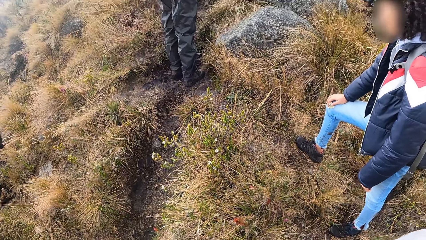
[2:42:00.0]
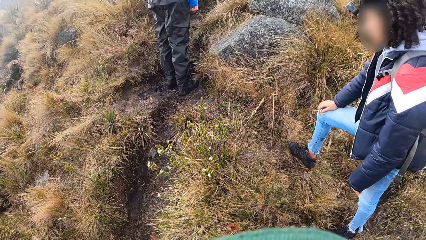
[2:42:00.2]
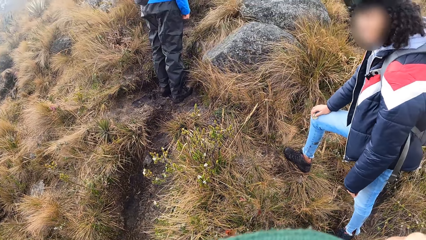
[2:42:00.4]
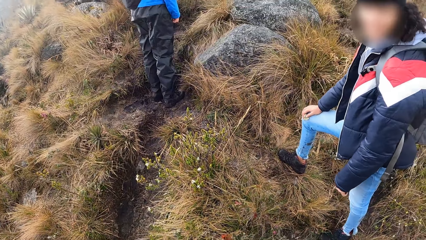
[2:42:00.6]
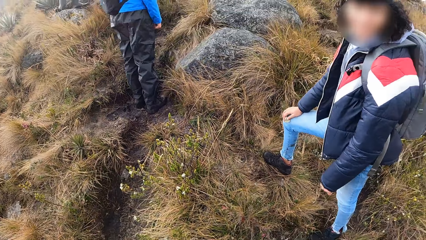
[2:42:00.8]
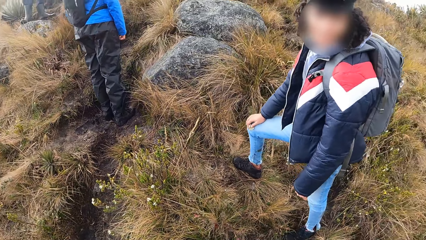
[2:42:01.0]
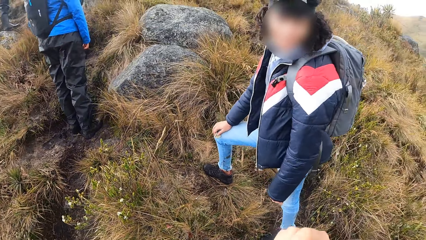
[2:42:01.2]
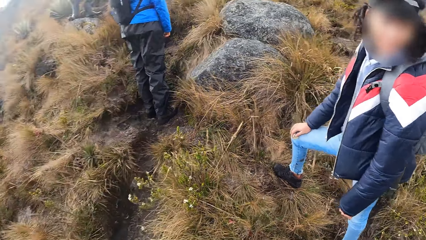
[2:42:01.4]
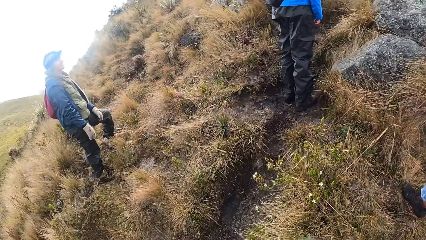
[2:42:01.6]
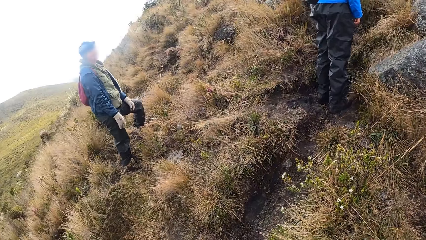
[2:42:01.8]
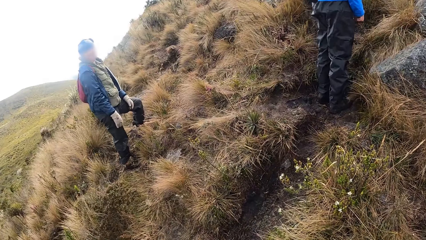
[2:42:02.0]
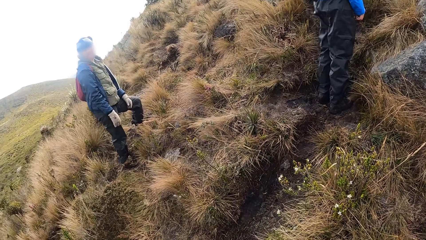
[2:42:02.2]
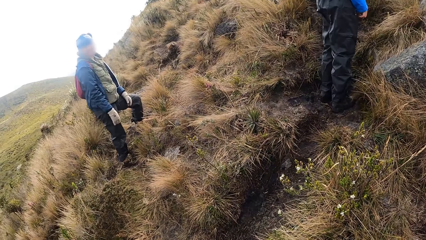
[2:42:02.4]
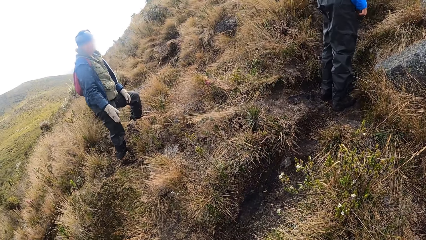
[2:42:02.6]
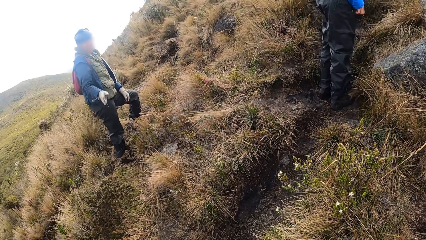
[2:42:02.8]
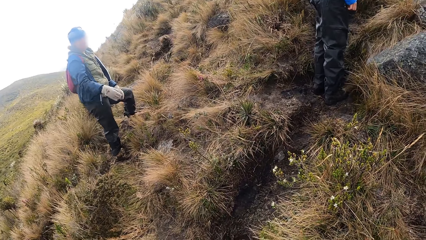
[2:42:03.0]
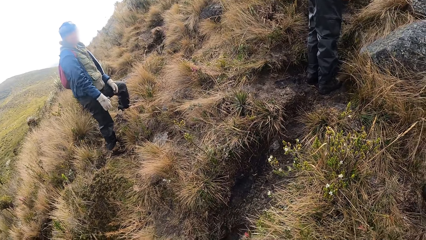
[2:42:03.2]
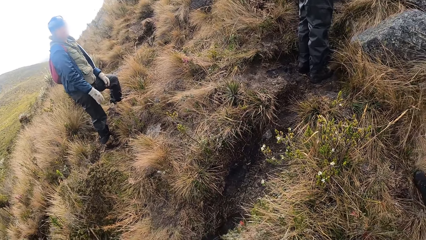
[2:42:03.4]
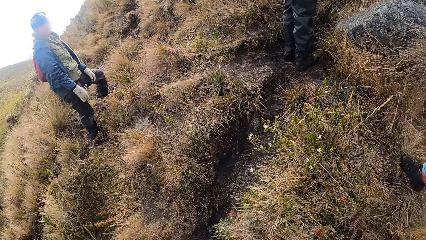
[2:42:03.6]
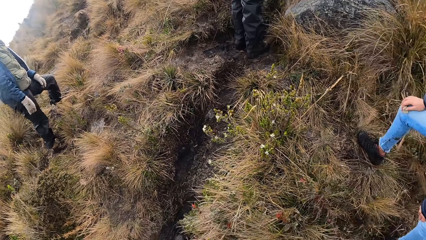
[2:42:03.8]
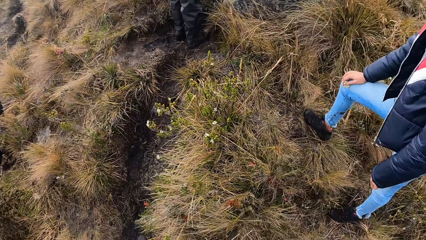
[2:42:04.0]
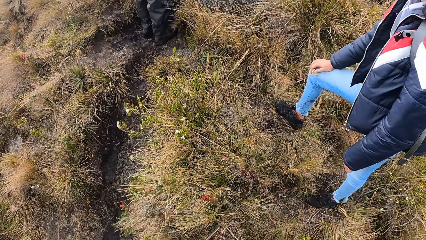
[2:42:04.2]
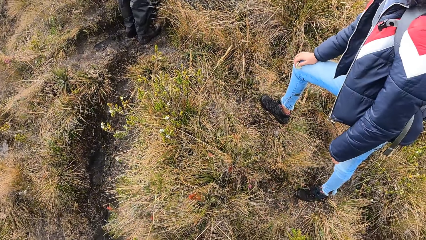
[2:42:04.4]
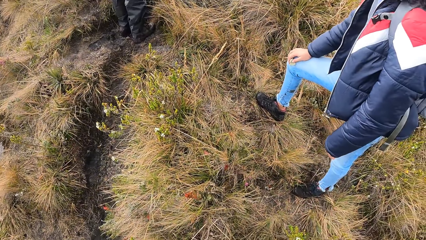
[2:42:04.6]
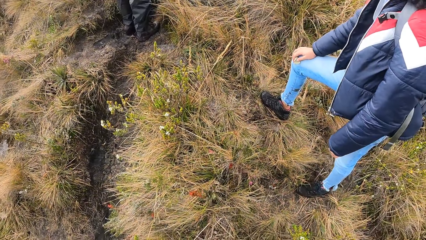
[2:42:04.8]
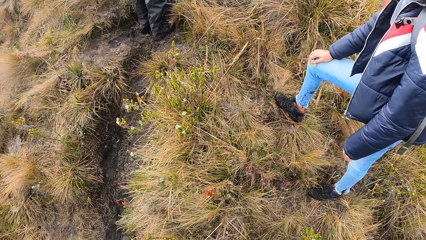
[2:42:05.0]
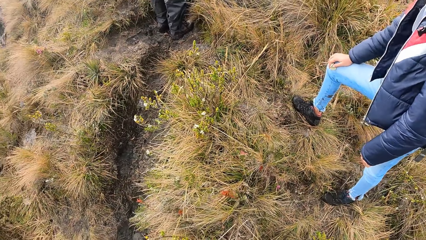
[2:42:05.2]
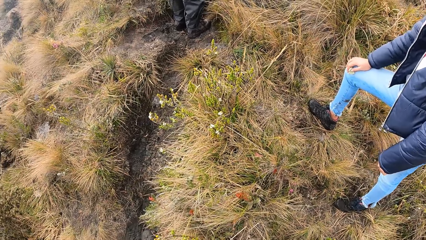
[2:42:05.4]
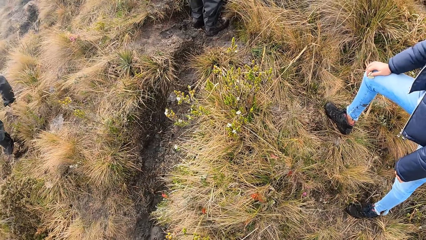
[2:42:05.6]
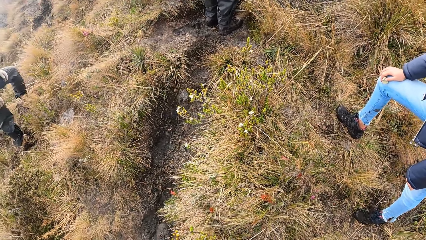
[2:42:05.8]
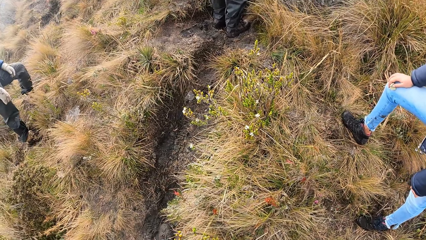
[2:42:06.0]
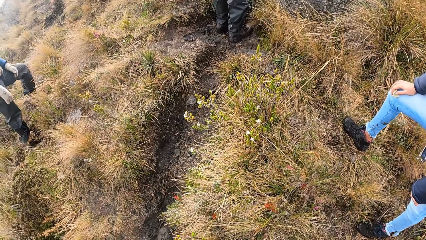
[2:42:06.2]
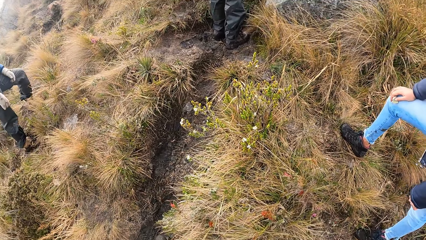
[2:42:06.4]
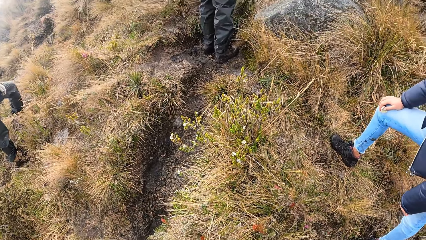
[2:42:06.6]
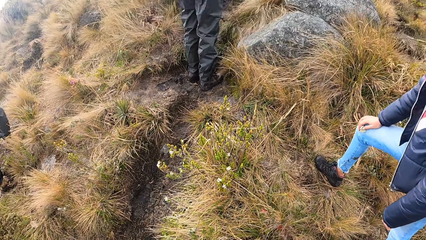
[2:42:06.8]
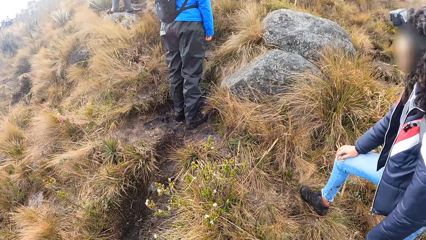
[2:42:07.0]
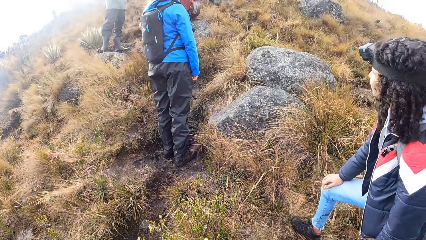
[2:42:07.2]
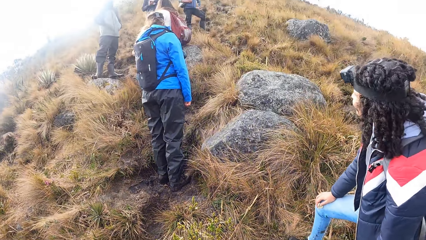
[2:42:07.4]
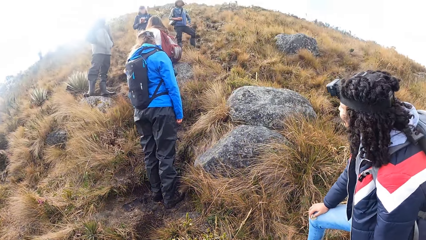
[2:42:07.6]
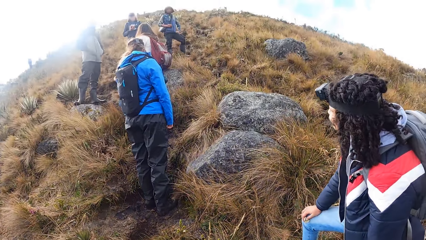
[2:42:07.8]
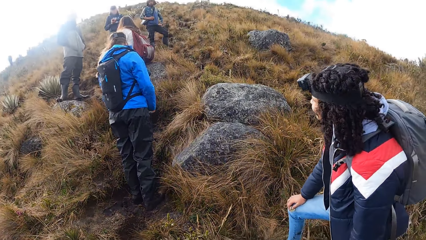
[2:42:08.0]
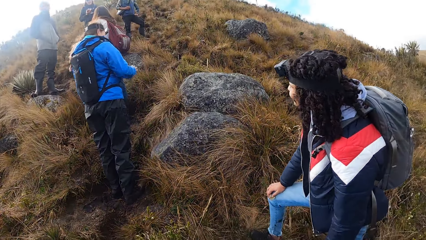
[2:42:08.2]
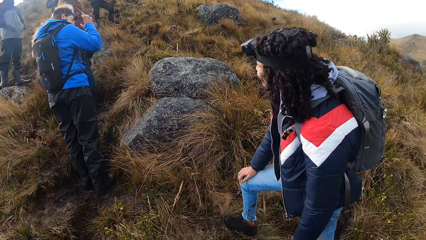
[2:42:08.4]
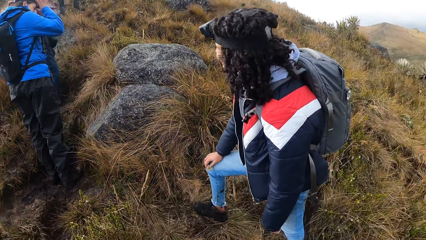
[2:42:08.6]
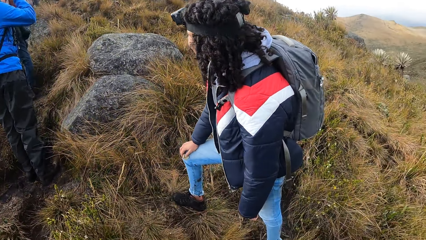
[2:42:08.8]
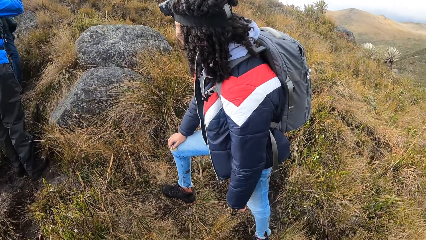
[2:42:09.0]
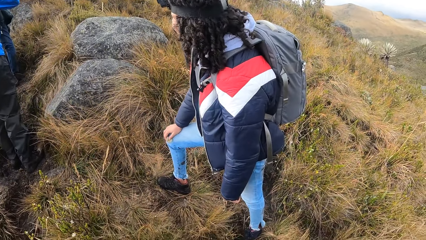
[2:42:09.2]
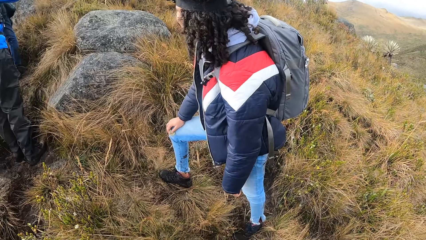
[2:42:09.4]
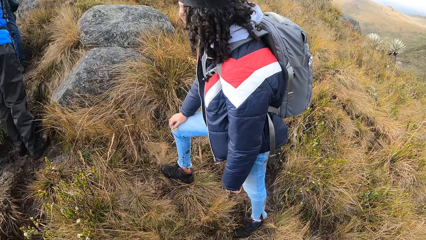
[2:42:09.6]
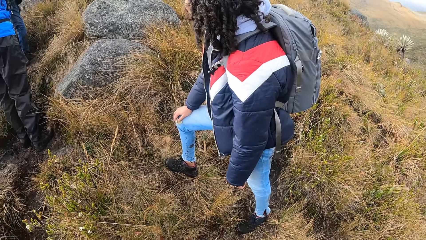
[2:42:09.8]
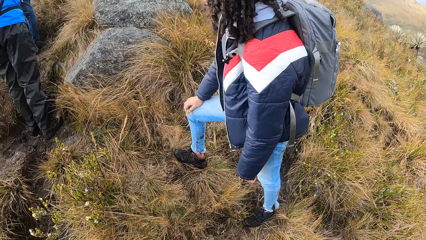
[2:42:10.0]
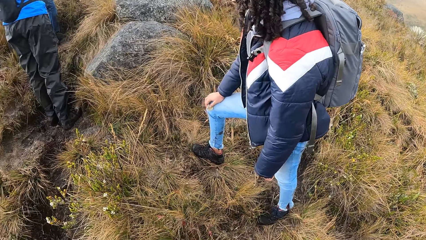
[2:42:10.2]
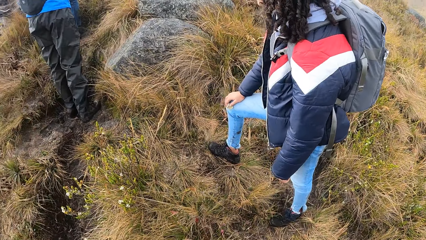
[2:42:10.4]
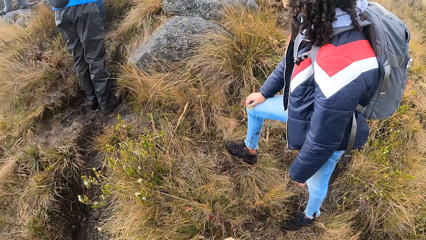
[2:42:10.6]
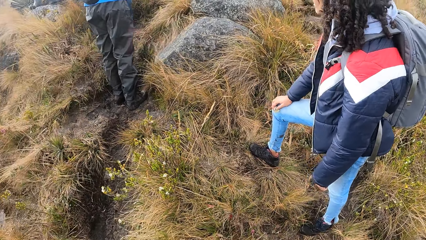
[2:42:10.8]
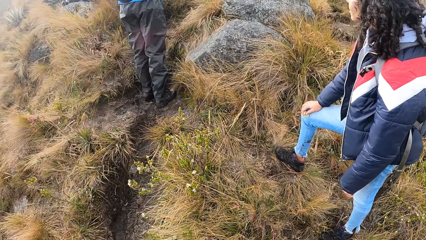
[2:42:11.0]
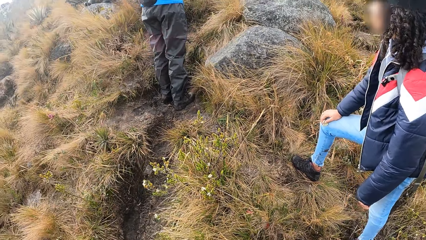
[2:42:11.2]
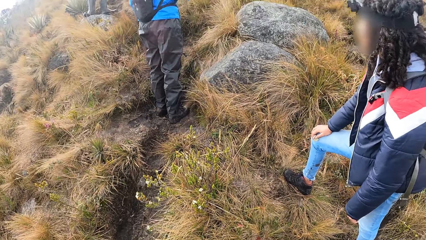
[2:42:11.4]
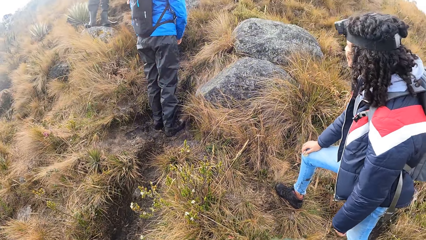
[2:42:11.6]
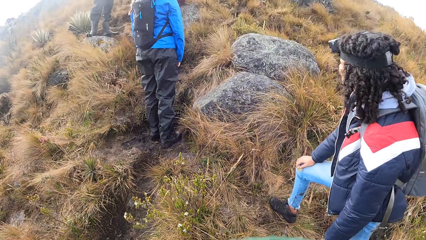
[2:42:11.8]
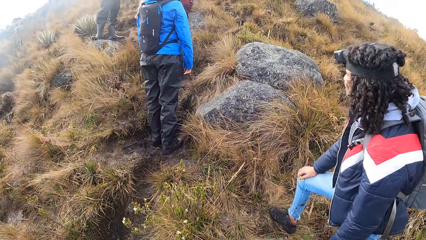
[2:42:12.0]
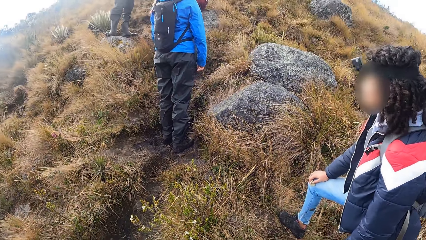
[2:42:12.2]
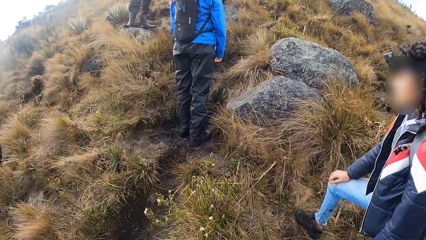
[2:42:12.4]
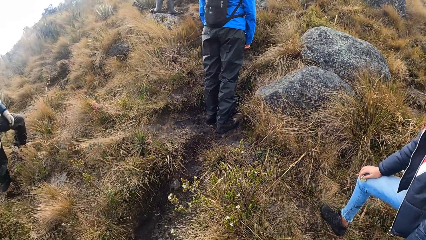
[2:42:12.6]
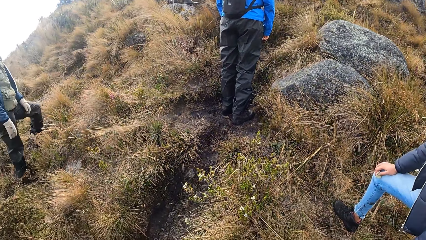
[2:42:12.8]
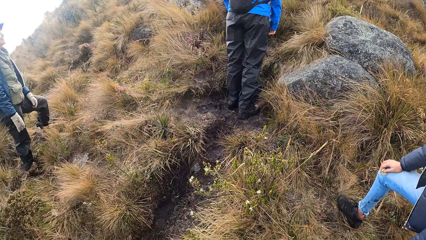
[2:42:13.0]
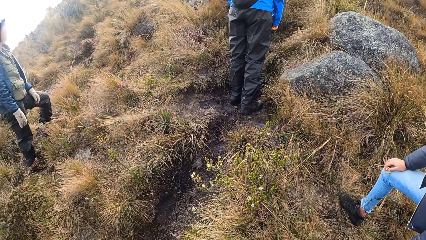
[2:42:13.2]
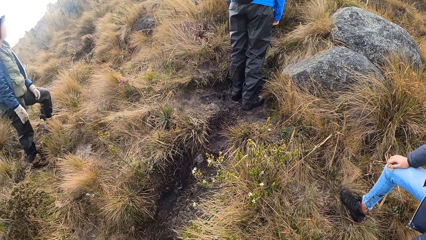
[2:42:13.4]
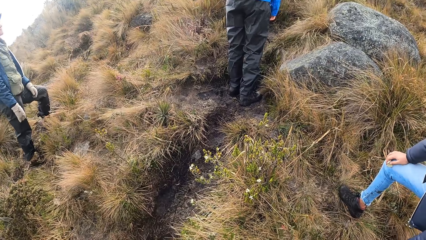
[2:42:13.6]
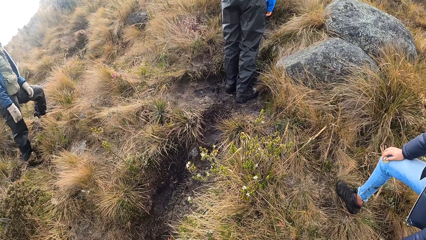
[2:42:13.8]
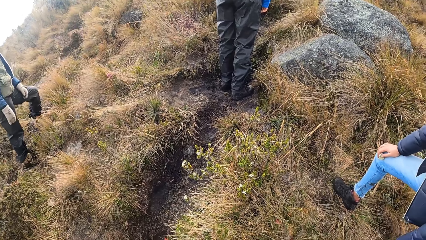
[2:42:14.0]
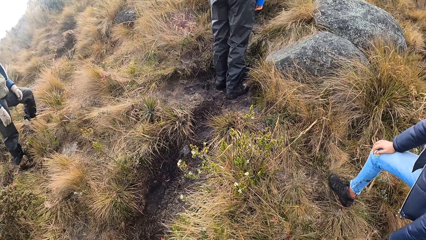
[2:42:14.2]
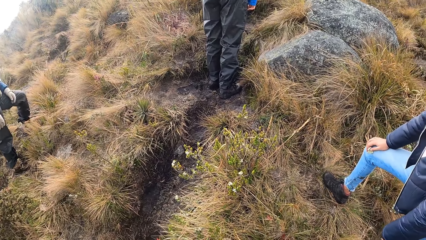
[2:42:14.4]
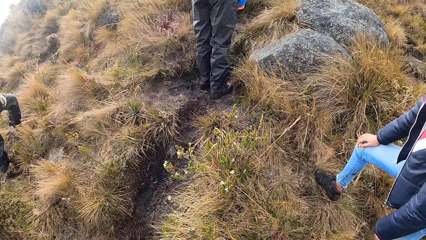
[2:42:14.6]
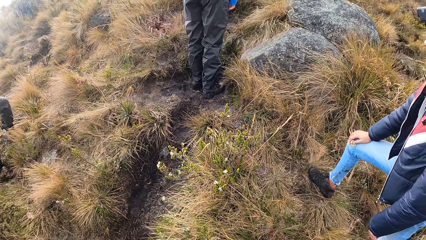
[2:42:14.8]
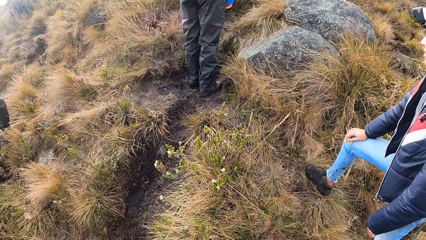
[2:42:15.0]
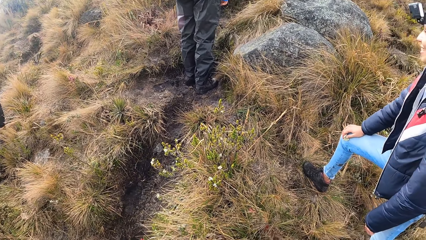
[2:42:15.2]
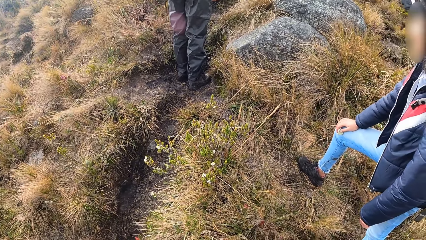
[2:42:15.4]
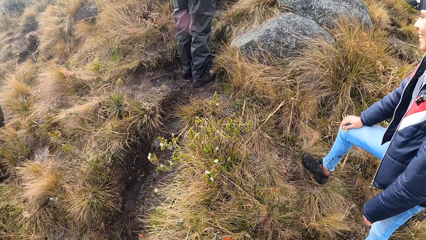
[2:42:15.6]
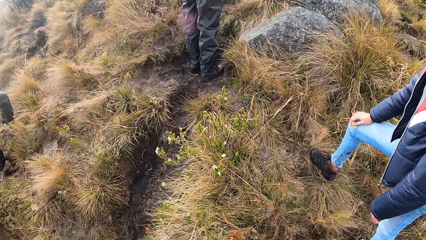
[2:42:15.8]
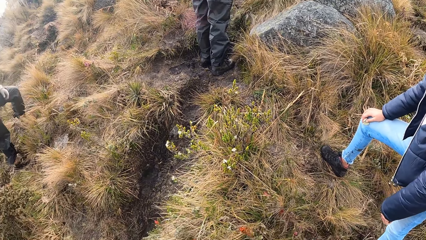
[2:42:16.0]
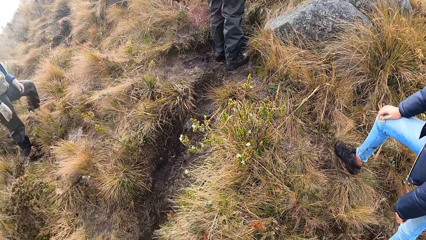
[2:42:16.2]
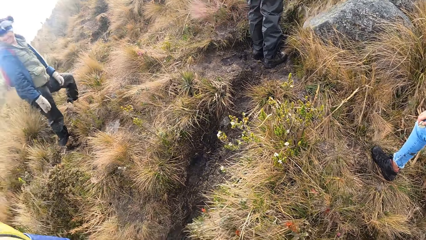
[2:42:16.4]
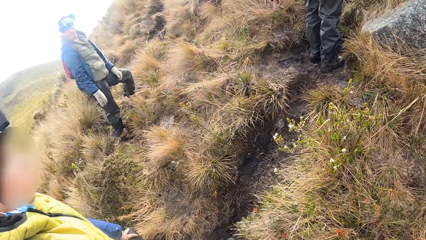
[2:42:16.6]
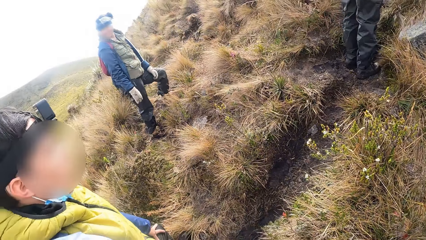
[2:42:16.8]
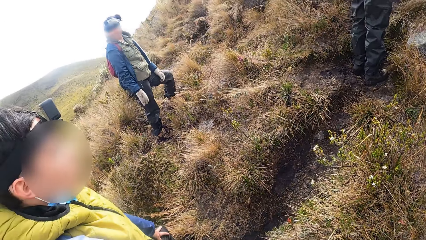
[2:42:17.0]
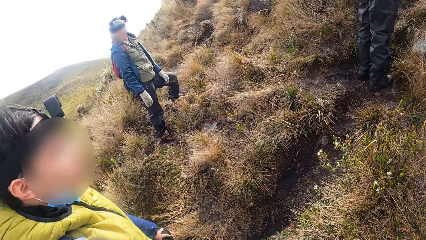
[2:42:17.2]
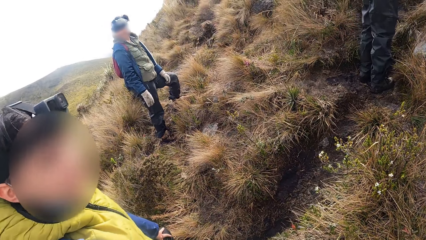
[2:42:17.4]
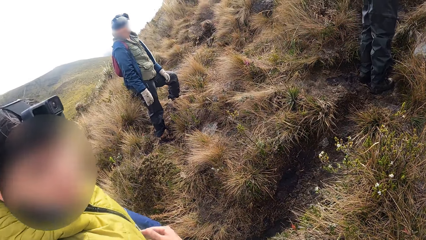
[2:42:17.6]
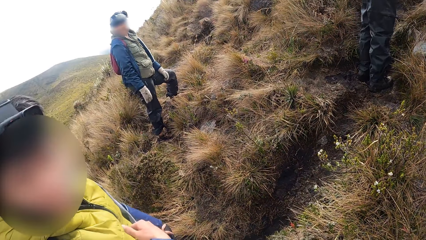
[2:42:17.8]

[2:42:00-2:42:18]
The camera wearer interacts with a woman. A man gestures at the camera wearer with his right hand. Another woman touches the camera on her head with her right hand.
